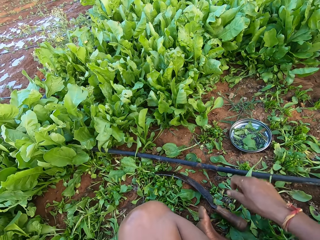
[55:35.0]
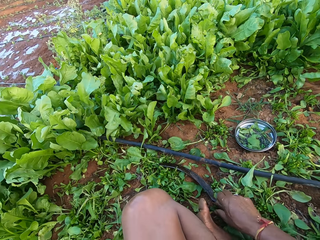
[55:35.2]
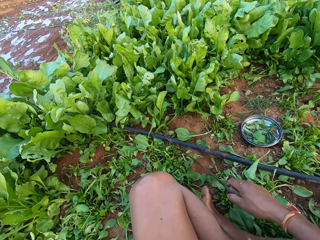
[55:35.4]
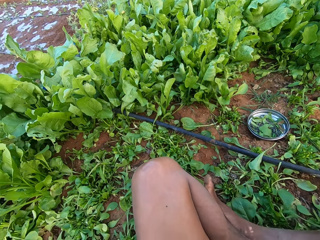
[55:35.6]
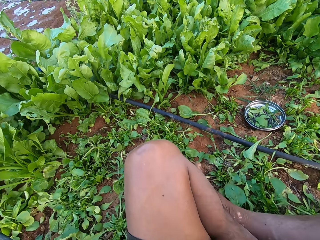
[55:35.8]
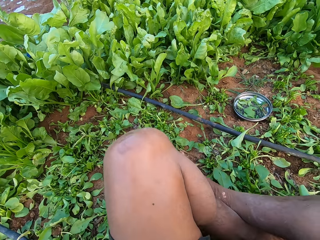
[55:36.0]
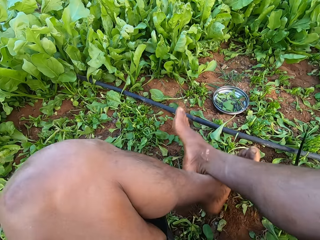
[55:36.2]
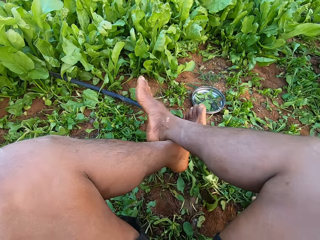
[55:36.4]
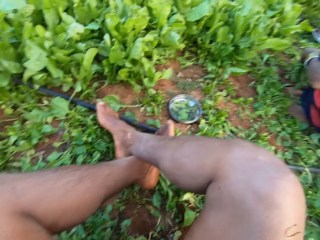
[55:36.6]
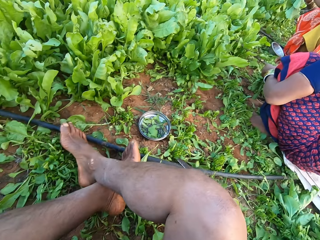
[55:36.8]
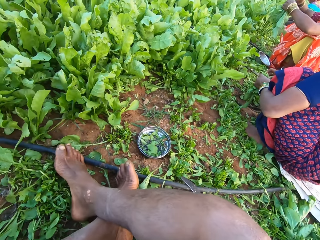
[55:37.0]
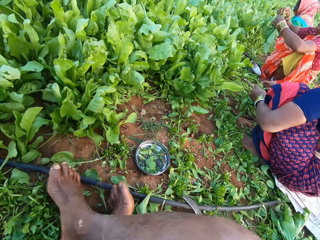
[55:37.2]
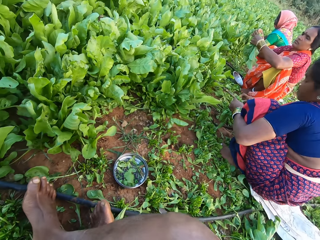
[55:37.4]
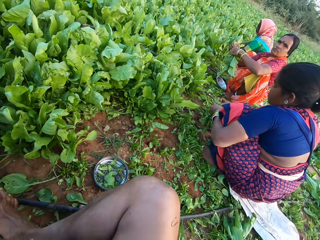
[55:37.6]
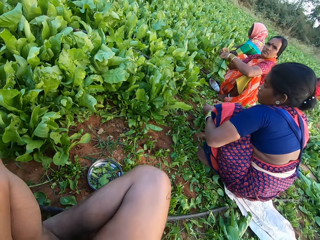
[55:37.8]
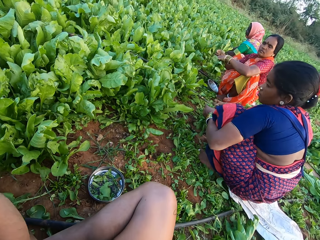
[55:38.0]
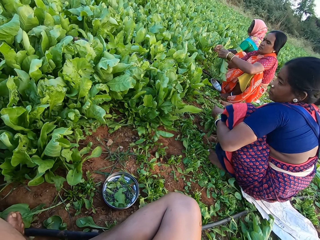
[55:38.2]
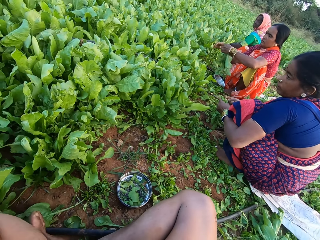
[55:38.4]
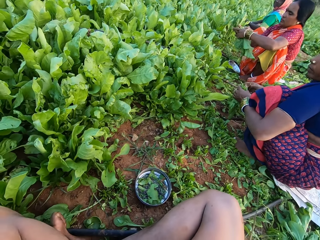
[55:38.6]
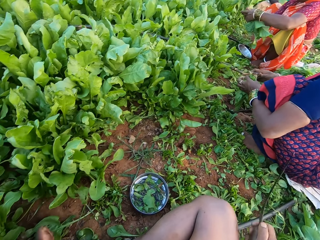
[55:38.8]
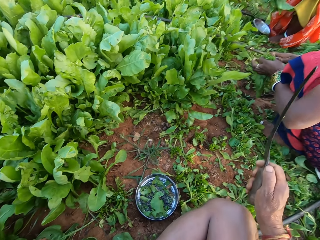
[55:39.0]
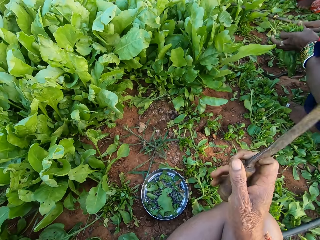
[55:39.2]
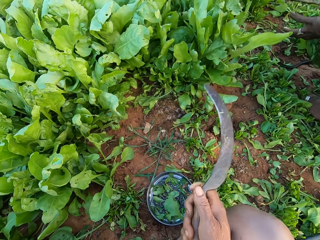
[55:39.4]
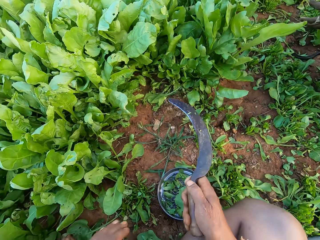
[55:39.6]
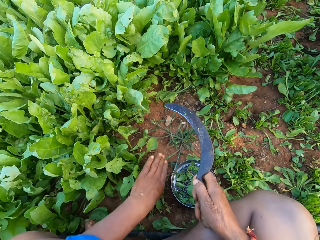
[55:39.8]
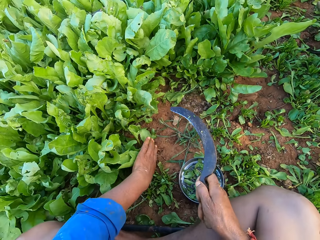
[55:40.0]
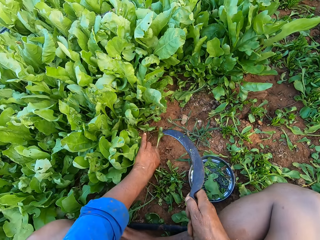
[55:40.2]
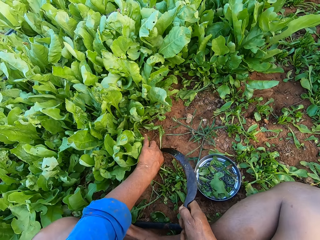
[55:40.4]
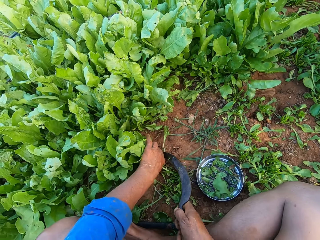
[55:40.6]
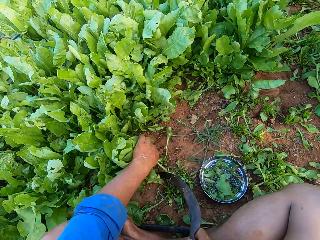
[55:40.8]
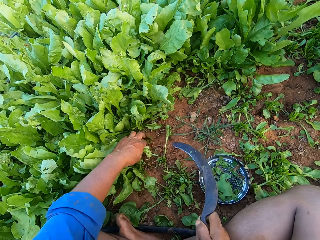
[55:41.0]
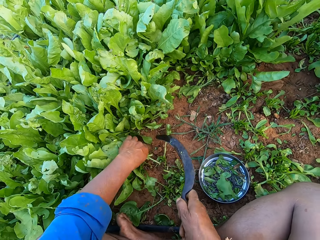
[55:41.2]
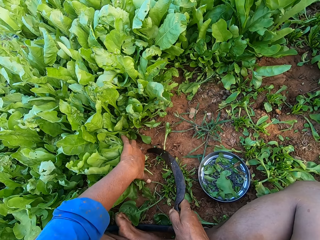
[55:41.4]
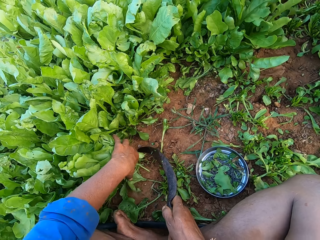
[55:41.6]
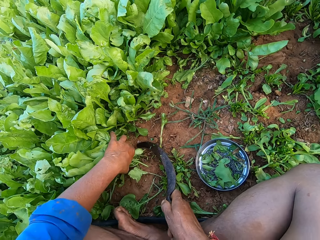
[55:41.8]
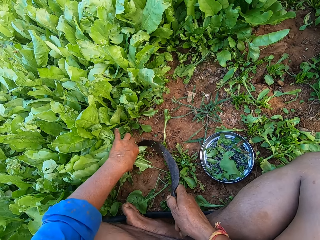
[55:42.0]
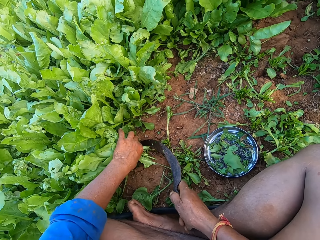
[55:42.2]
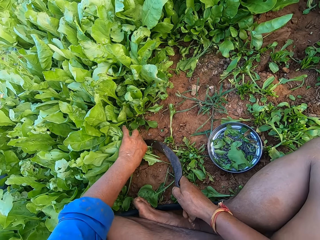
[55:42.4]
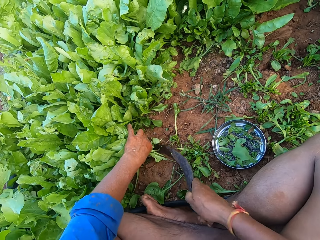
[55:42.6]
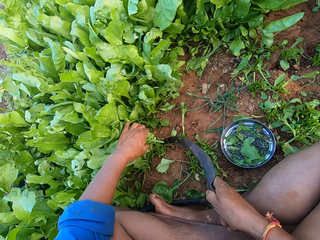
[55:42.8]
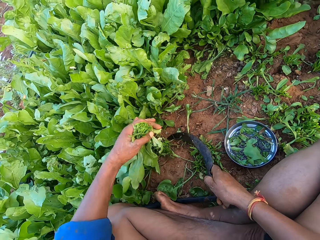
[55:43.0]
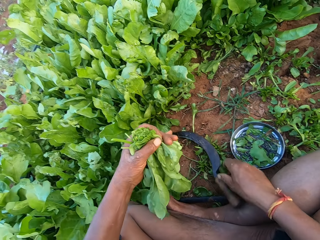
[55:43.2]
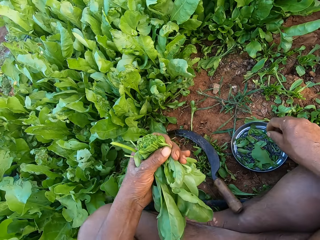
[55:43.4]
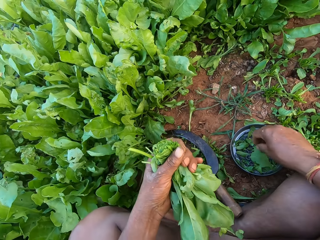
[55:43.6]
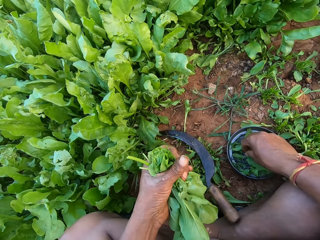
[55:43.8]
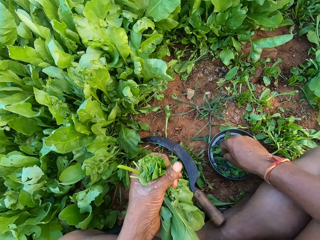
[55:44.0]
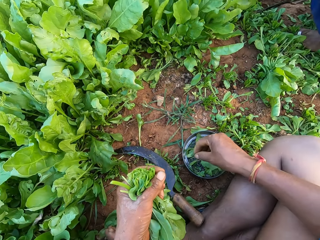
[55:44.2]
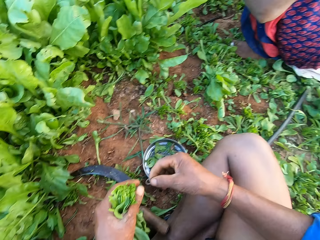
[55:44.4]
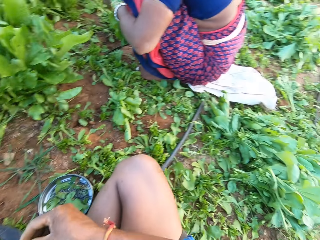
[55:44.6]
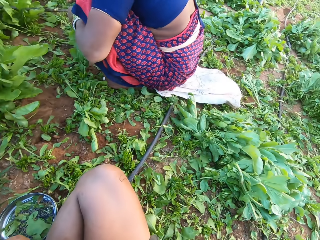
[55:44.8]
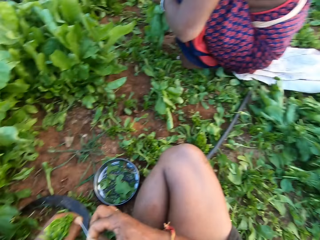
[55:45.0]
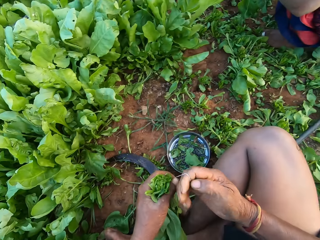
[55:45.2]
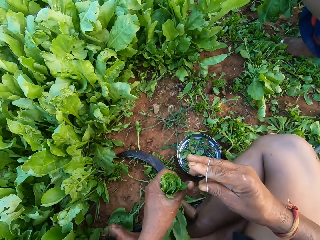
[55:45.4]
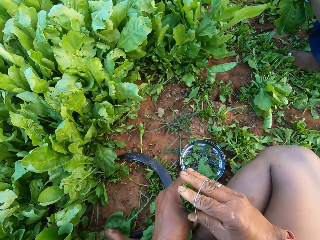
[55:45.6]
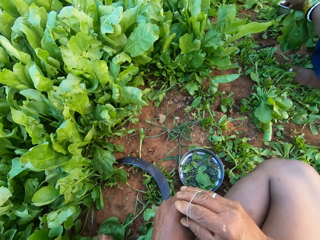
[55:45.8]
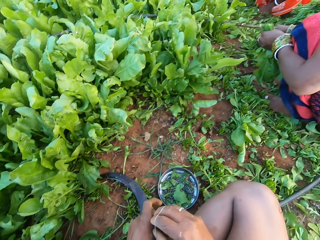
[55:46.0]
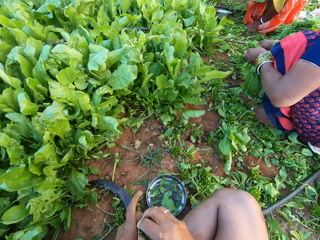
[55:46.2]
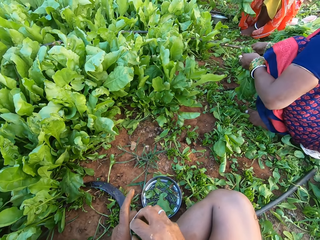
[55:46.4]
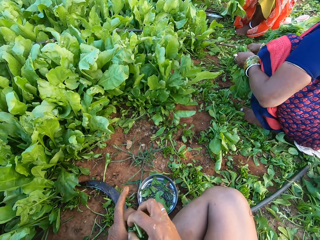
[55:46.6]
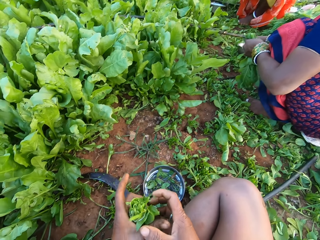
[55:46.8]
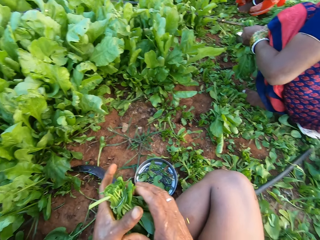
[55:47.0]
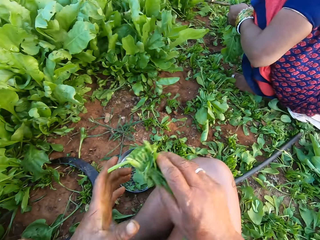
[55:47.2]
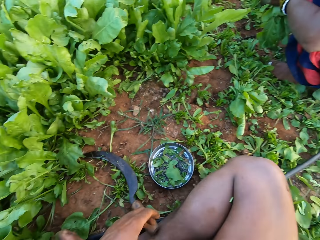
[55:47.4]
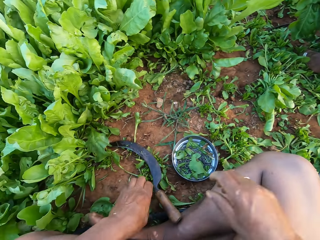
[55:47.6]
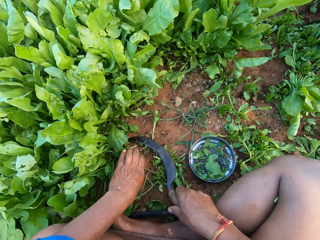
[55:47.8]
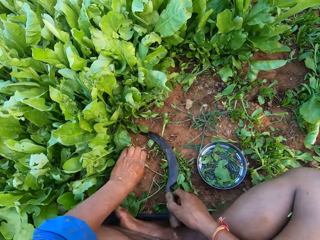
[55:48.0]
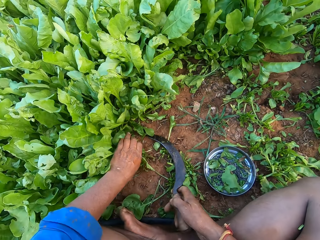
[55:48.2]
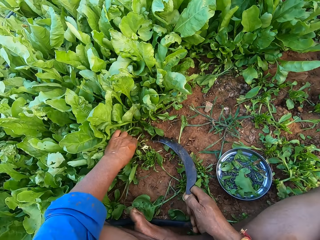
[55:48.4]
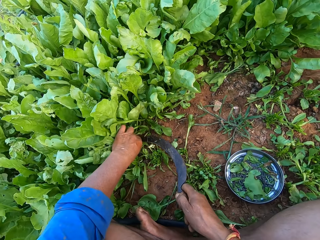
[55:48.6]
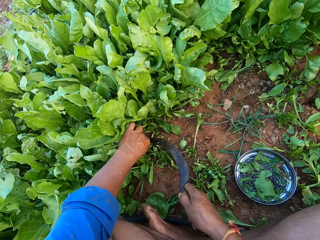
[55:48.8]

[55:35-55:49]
The camera wearer picks the sickle from the ground with his right hand. The woman holds some spinach leaves in her left hand. Another woman holds some spinach leaves in both hands. The camera wearer interacts with a group of people. He holds some spinach leaves on the ground with his left hand. He cuts the spinach leaves with the sickle in his right hand. He drops the sickle on the ground with his right hand. He picks a rubber band from the plate with his right hand. He ties the spinach leaves with the rubber band in his right hand. The other woman holds some spinach leaves in her left hand. The first woman holds some spinach leaves in her left hand. The camera wearer passes the spinach leaves from his left hand to his right hand. He puts down the spinach. He picks the sickle from the ground with his right hand.

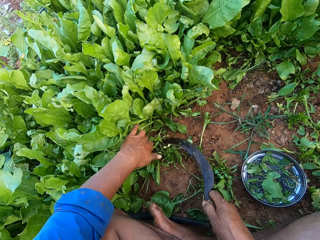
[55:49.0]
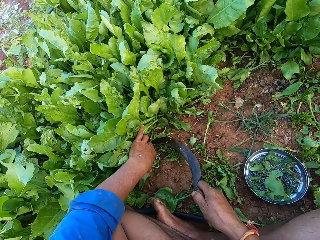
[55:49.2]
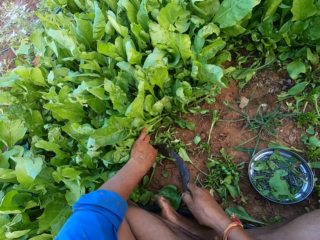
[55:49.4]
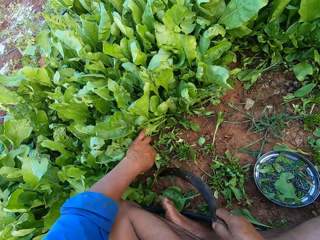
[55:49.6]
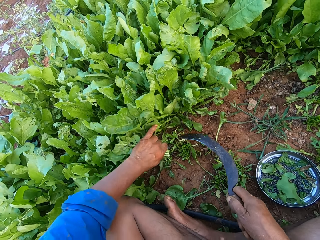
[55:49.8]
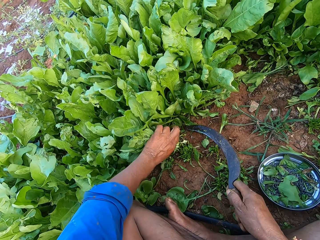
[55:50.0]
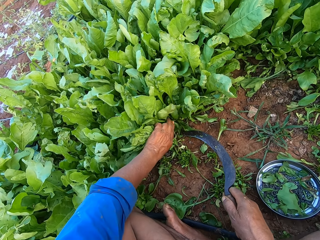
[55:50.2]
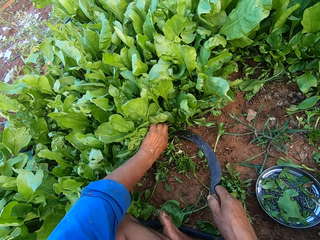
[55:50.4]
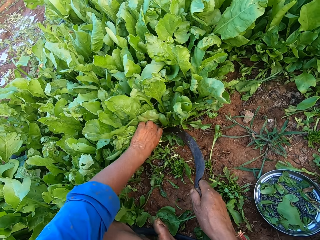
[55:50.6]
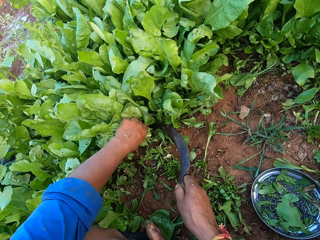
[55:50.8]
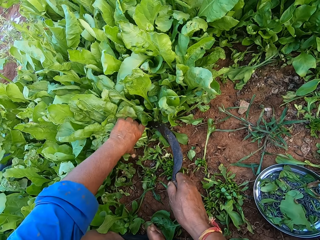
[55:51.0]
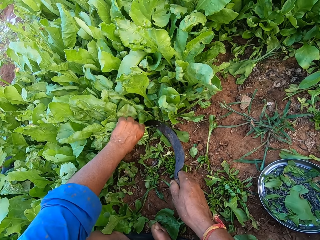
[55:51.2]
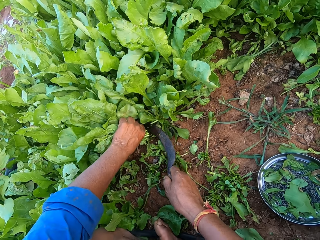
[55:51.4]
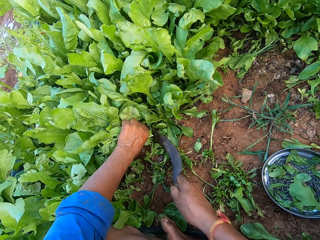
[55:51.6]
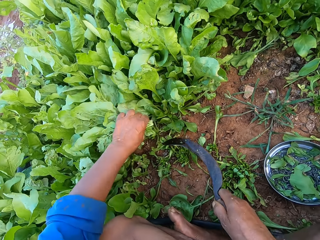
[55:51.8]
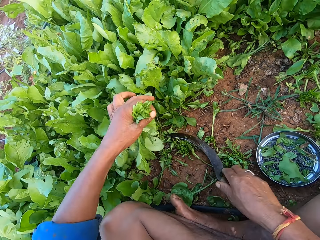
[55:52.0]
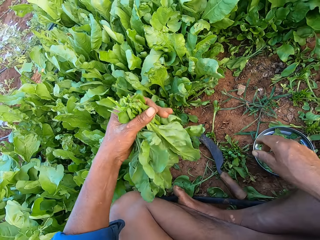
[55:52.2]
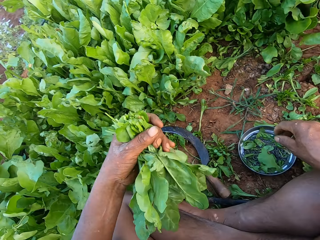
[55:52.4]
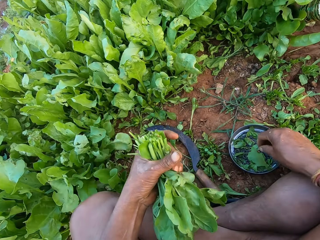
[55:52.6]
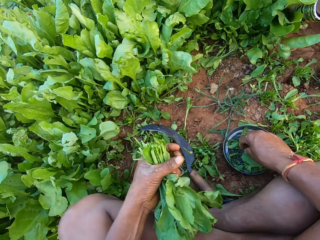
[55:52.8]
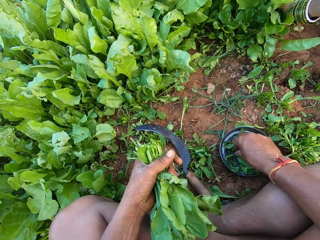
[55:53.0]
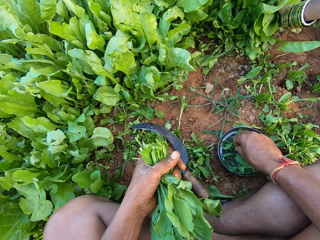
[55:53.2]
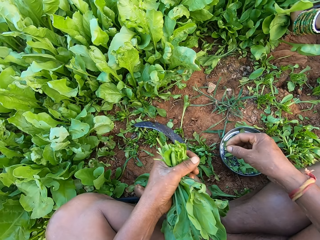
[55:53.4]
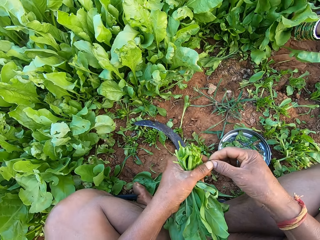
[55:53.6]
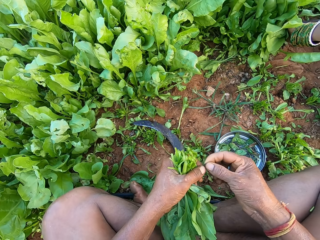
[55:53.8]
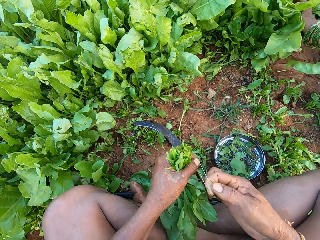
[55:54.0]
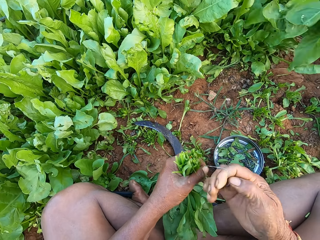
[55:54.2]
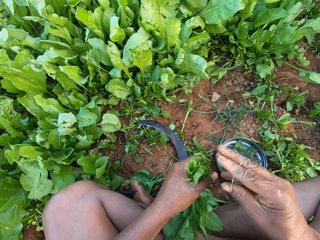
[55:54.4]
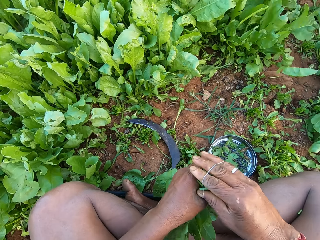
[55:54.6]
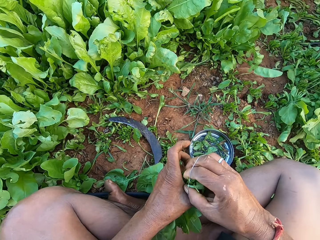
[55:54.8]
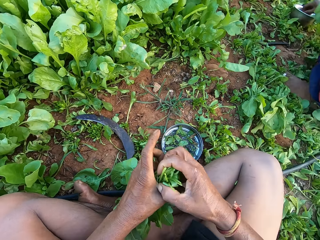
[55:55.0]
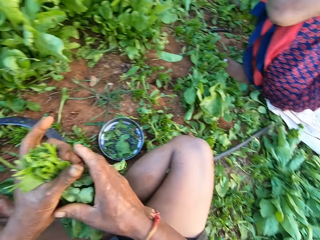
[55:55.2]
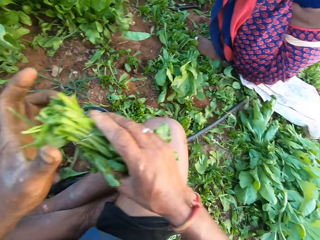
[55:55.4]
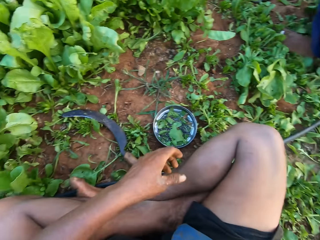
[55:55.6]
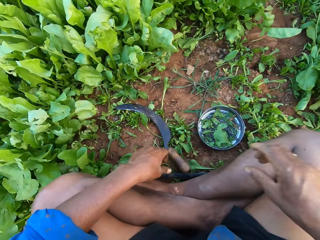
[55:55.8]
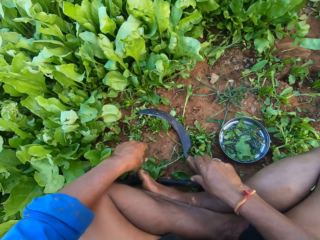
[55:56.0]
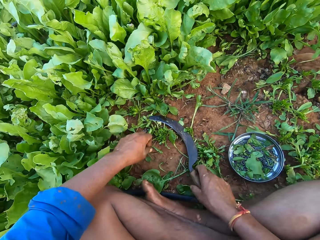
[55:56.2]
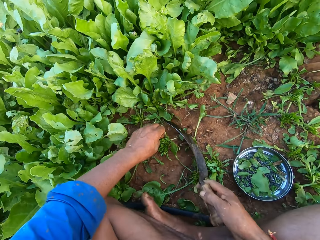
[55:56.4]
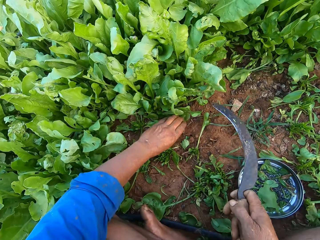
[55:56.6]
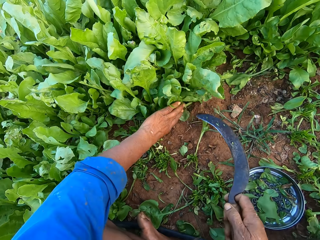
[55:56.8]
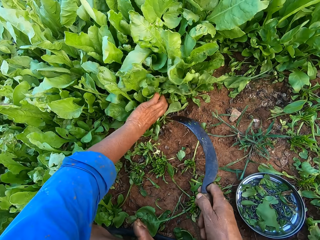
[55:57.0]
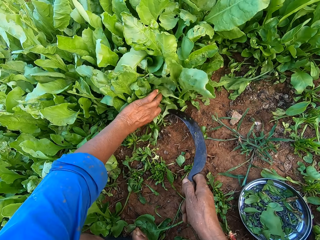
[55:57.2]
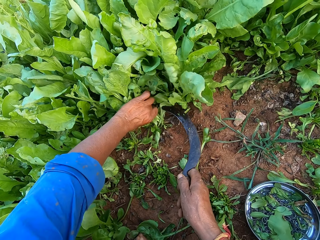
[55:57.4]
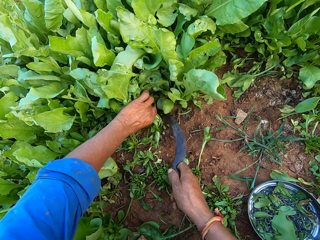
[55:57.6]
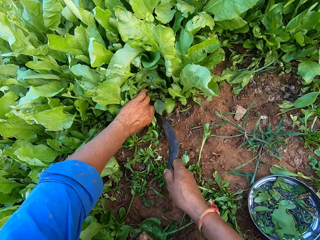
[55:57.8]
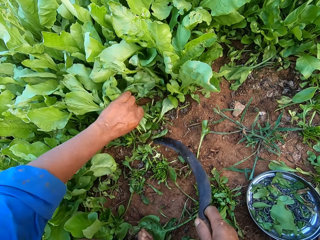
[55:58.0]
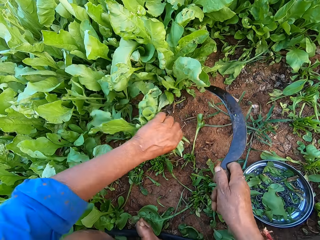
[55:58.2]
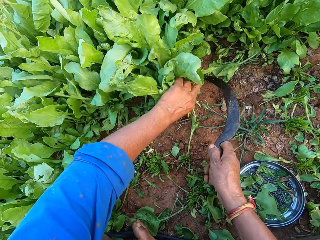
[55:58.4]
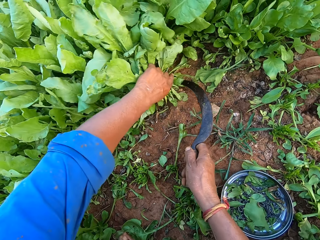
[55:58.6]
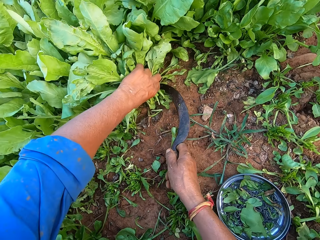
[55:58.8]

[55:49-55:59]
The camera wearer cuts the spinach leaves with the sickle in his right hand. He holds some spinach leaves on the ground with his left hand. He drops the sickle on the ground with his right hand. He picks a rubber band from the plate with his right hand. The woman uproots some spinach leaves from the ground with her left hand. The camera wearer ties the spinach leaves with the rubber band in his right hand. He passes the spinach leaves from his left hand to his right hand. He puts down the spinach. He picks the sickle from the ground with his right hand. He holds some spinach leaves on the ground with his left hand. He cuts the spinach leaves with the sickle in his right hand.
